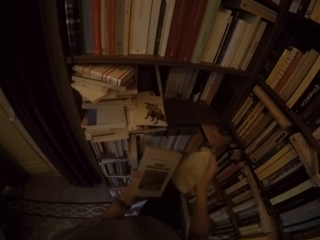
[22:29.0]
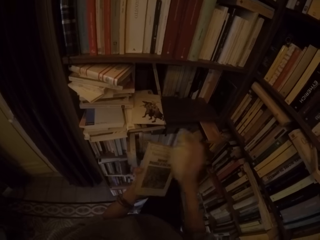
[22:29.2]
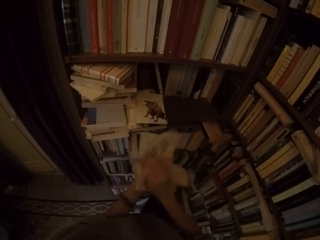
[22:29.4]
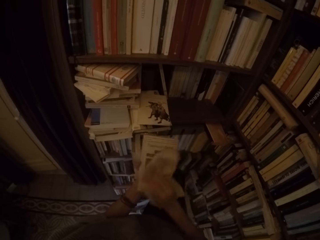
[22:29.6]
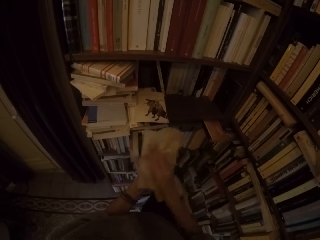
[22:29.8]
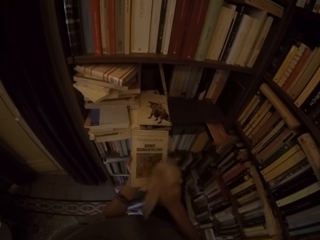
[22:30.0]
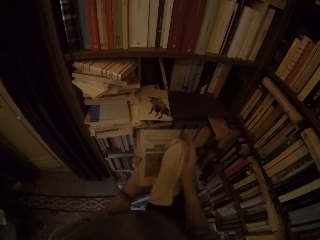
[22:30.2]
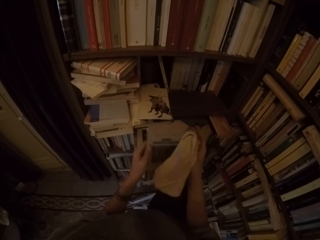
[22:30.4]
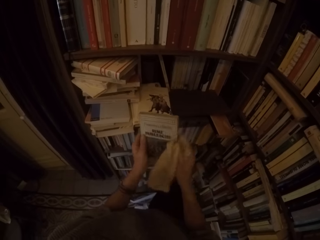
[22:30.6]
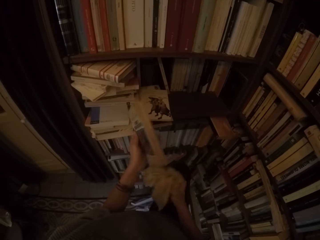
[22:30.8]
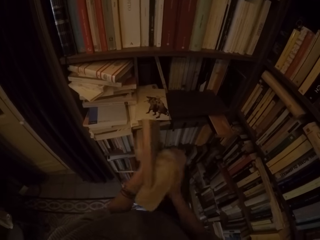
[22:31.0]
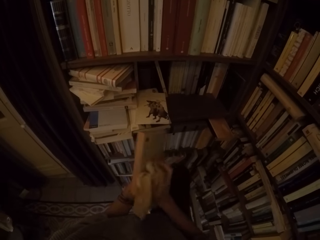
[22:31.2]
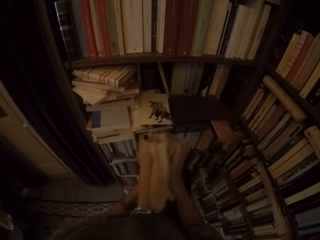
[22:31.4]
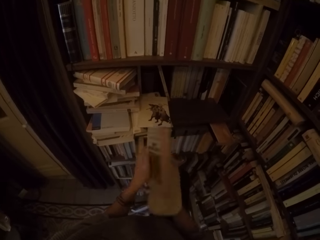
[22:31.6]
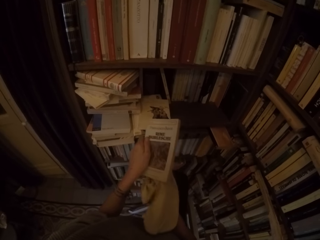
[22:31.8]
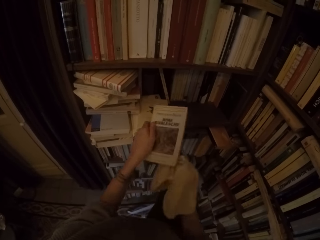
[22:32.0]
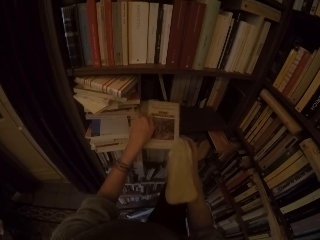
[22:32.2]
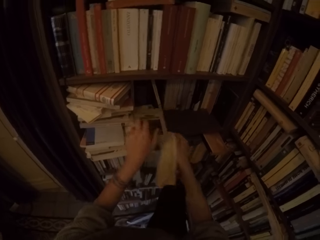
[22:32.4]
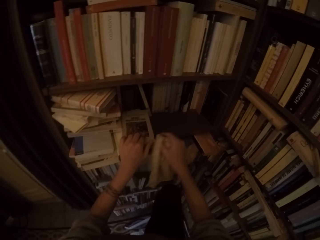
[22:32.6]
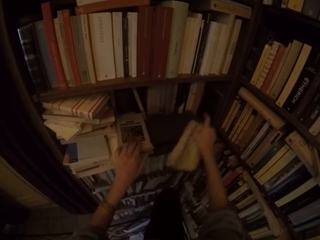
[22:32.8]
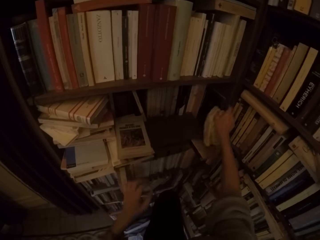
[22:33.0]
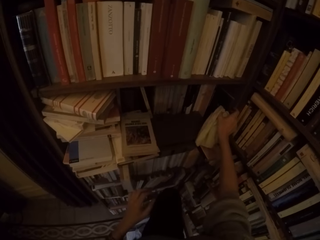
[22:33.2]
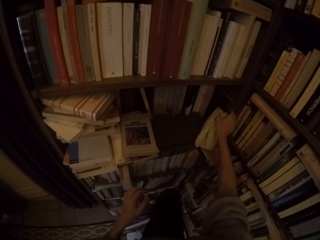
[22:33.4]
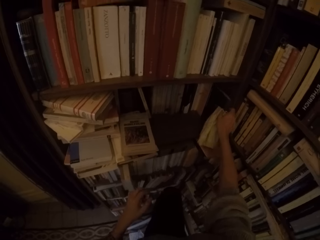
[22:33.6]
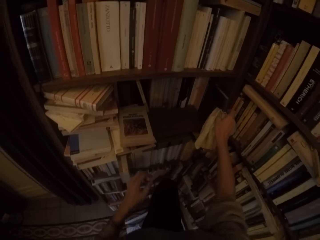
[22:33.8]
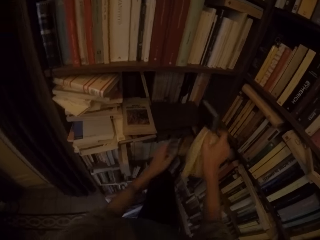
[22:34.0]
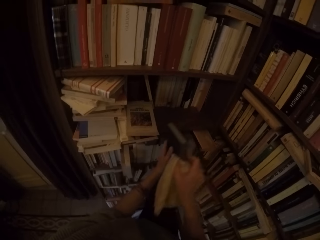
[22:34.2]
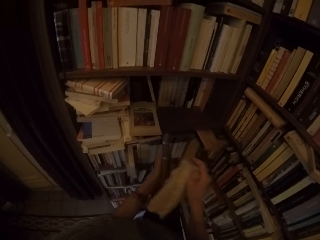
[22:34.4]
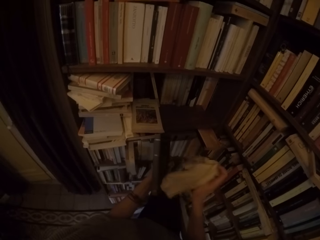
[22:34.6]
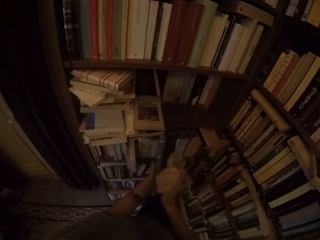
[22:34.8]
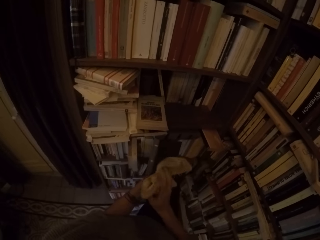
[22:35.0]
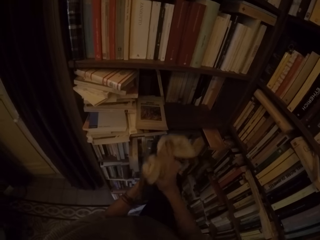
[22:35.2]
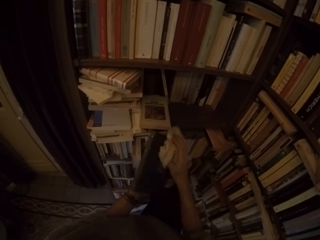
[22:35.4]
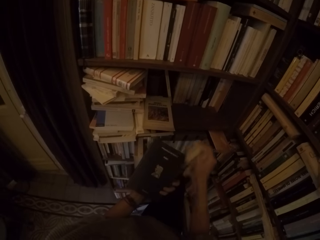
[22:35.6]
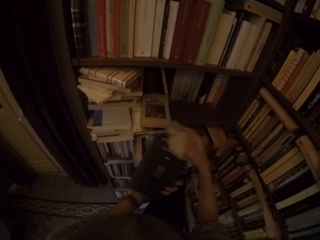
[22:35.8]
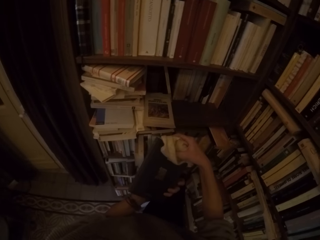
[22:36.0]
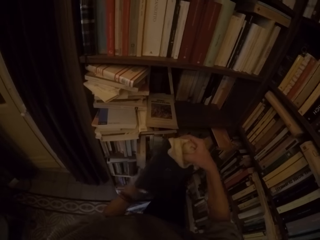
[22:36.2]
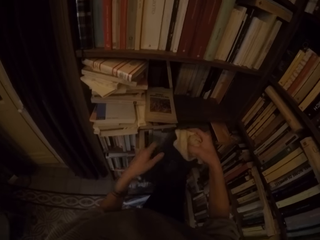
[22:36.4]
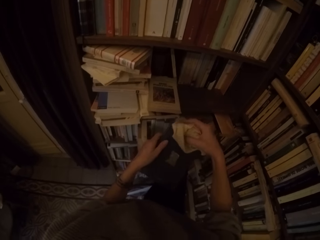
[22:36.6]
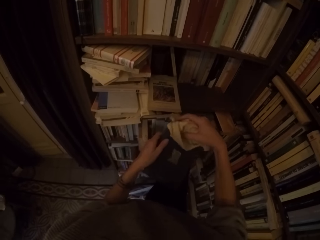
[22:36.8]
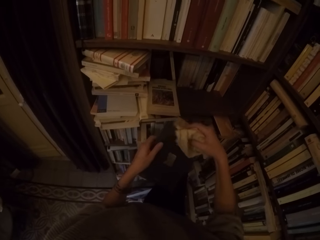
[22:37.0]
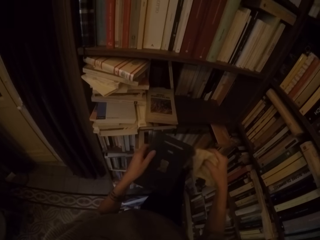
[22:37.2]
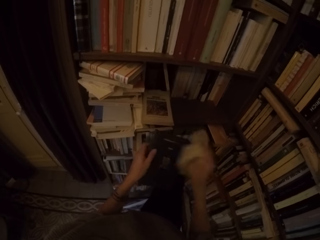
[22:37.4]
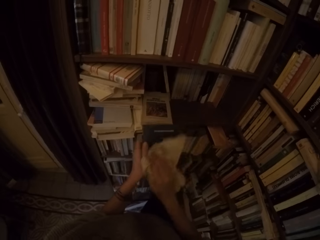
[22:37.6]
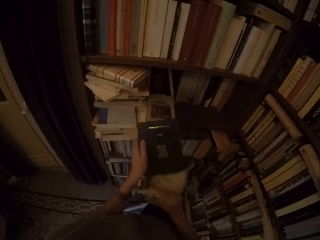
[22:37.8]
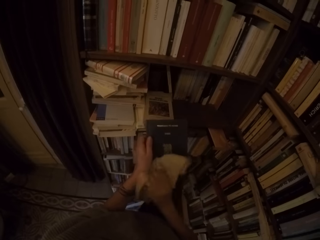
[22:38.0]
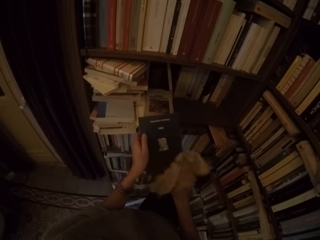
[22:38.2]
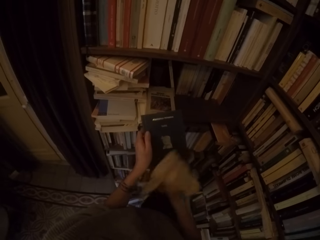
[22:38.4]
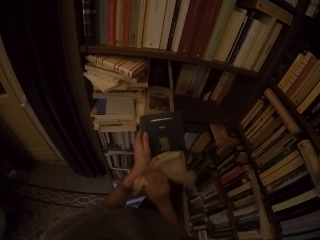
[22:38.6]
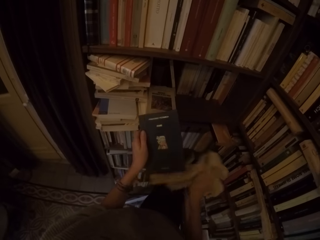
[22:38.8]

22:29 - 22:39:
The camera wearer cleans the book with the rag with her right hand. She turns the book around with both hands. She cleans the book with the rag with her right hand. She places the book on the book shelf with both hands. She picks a book from the book shelf with her right hand. She cleans the book with the rag with her right hand.

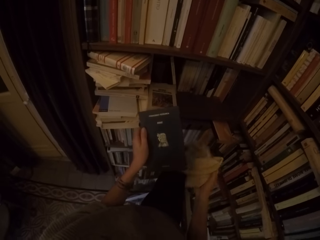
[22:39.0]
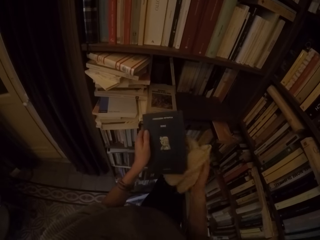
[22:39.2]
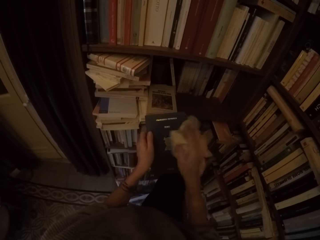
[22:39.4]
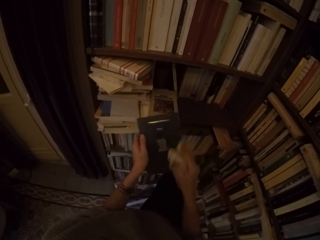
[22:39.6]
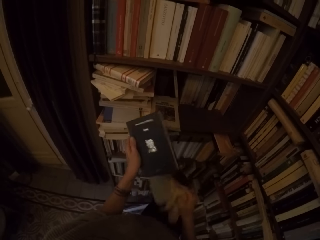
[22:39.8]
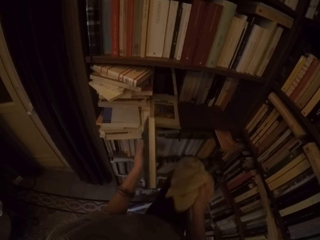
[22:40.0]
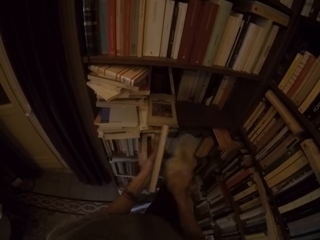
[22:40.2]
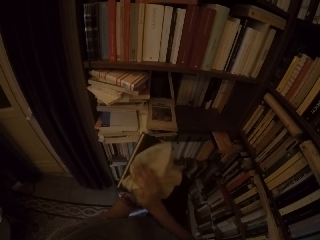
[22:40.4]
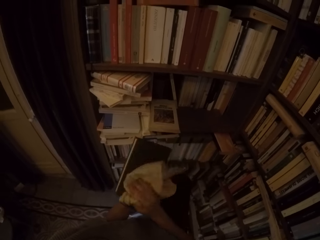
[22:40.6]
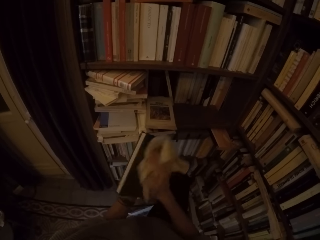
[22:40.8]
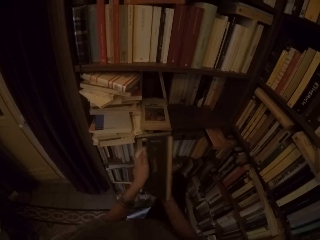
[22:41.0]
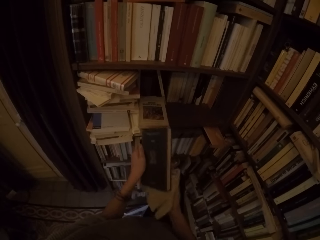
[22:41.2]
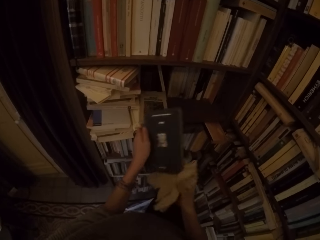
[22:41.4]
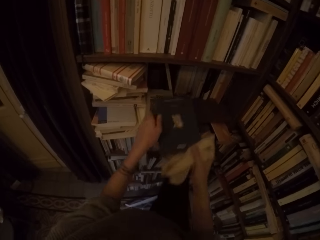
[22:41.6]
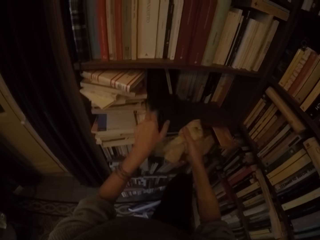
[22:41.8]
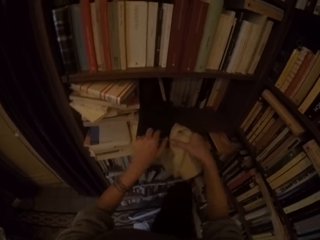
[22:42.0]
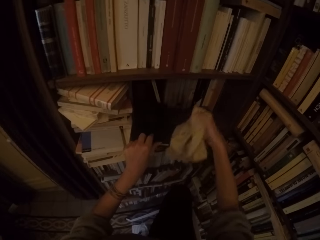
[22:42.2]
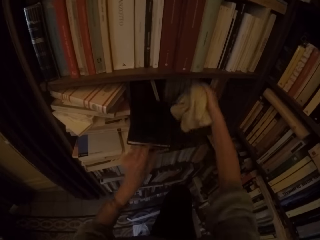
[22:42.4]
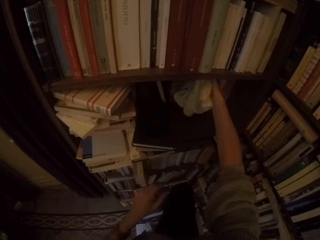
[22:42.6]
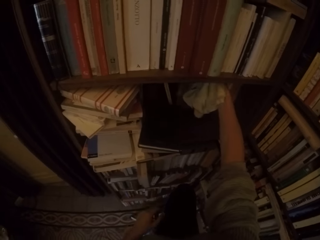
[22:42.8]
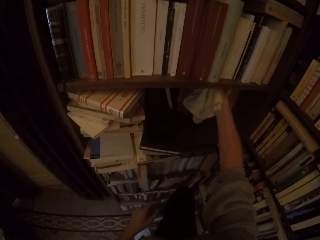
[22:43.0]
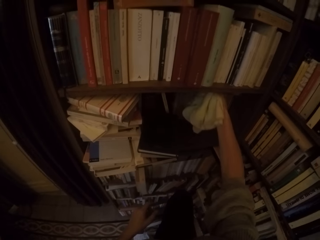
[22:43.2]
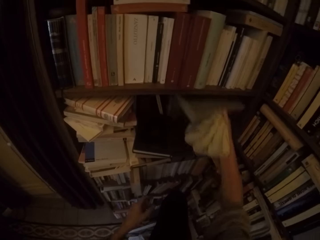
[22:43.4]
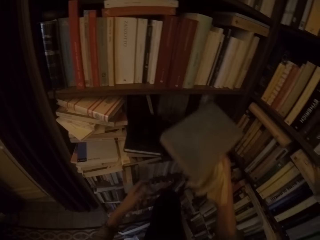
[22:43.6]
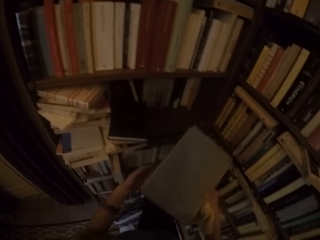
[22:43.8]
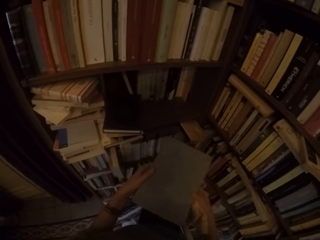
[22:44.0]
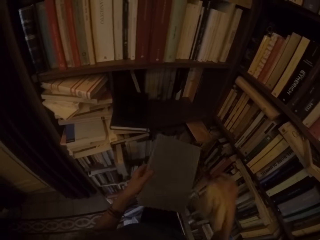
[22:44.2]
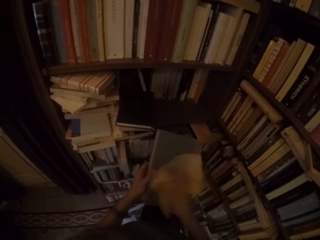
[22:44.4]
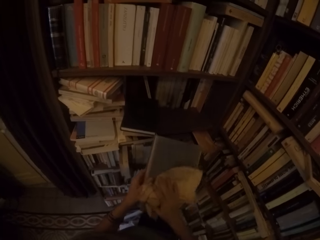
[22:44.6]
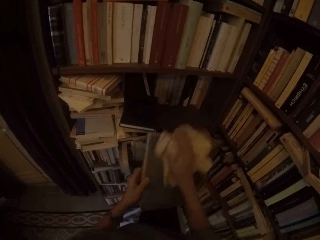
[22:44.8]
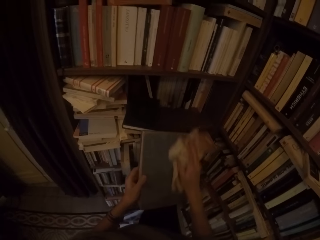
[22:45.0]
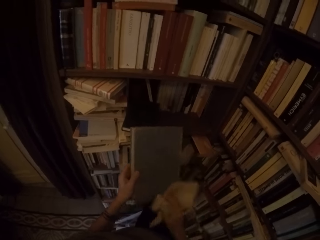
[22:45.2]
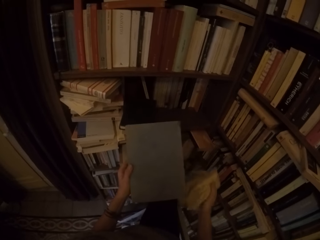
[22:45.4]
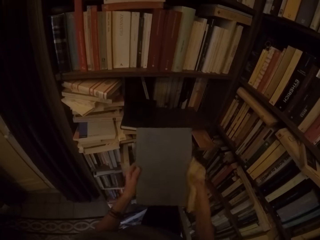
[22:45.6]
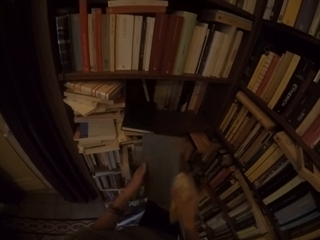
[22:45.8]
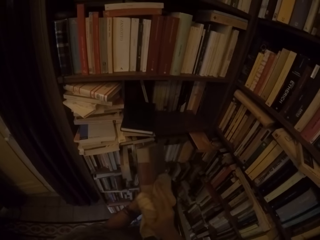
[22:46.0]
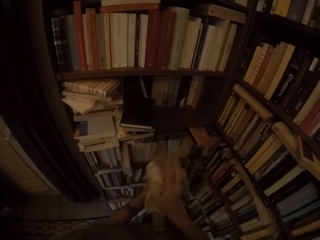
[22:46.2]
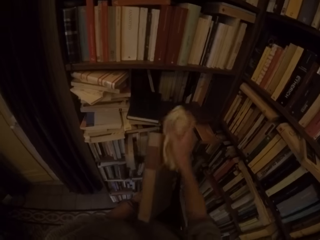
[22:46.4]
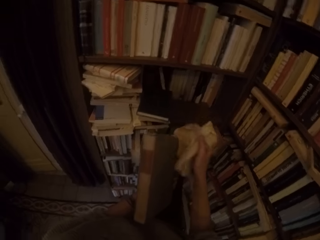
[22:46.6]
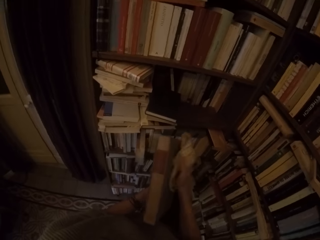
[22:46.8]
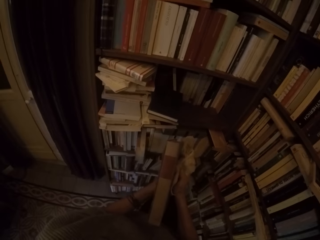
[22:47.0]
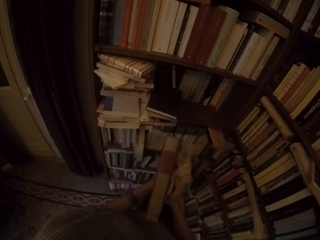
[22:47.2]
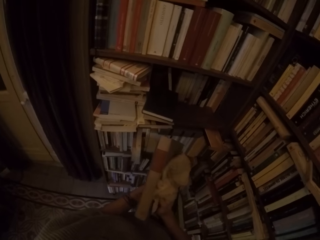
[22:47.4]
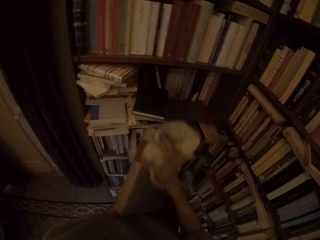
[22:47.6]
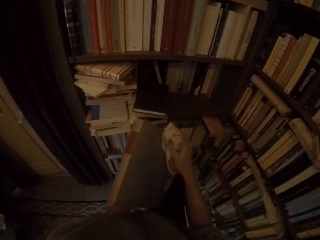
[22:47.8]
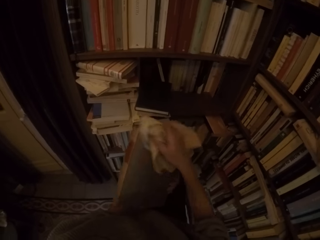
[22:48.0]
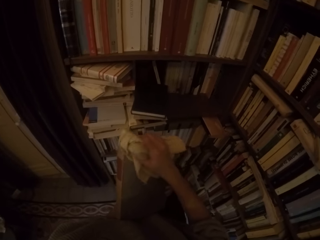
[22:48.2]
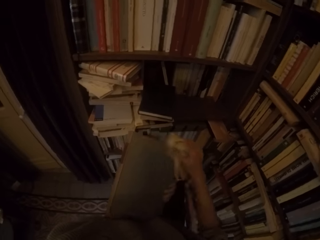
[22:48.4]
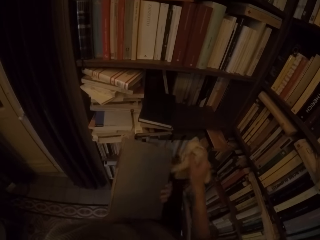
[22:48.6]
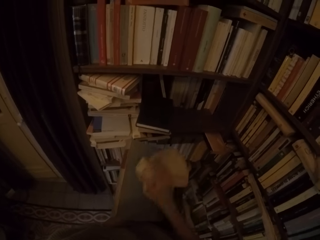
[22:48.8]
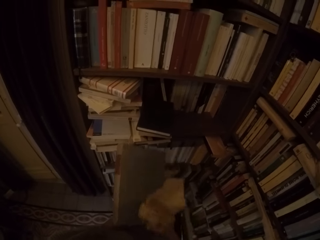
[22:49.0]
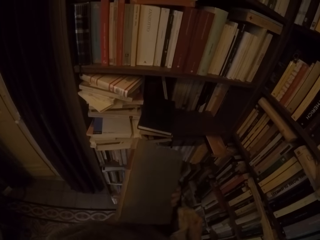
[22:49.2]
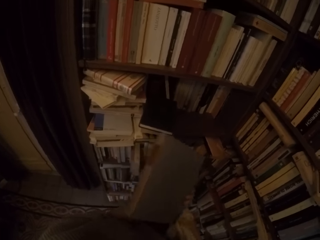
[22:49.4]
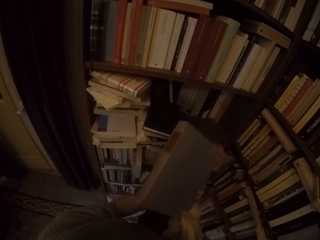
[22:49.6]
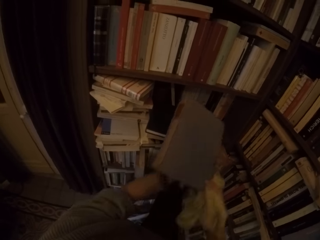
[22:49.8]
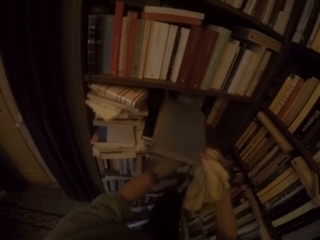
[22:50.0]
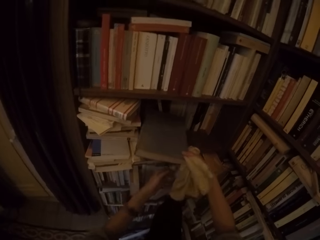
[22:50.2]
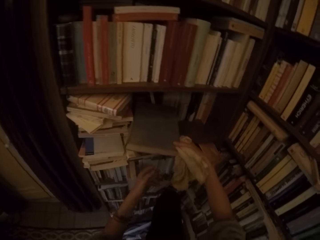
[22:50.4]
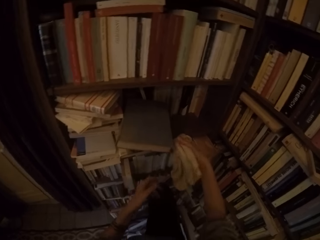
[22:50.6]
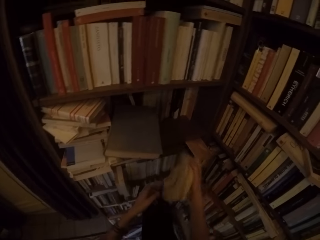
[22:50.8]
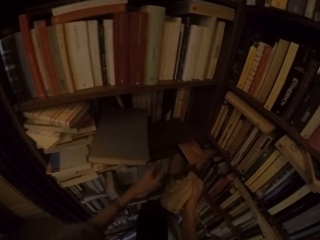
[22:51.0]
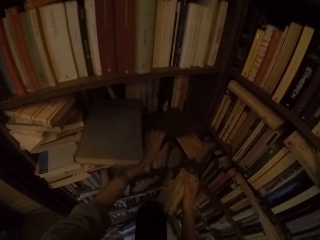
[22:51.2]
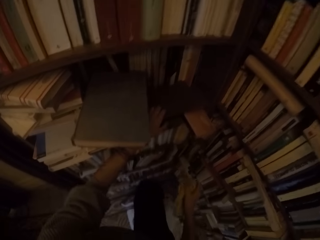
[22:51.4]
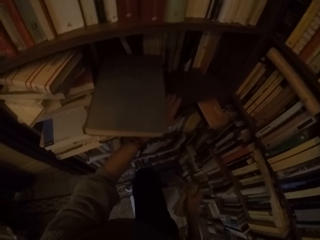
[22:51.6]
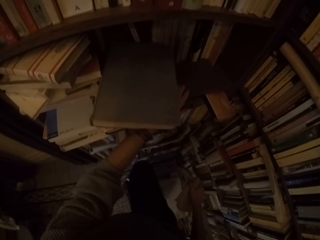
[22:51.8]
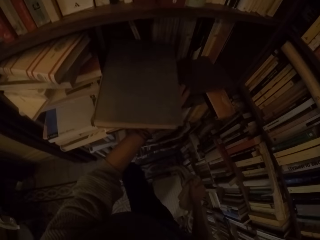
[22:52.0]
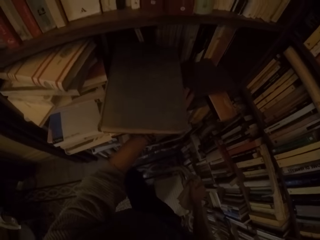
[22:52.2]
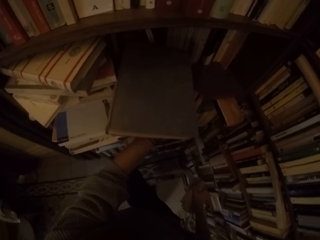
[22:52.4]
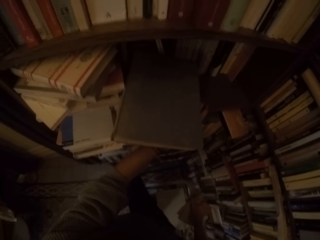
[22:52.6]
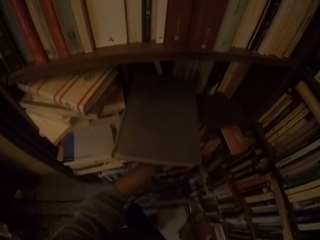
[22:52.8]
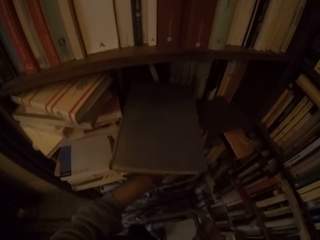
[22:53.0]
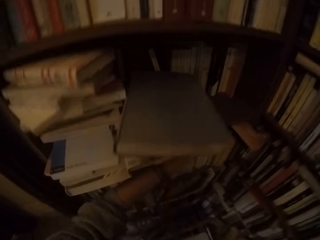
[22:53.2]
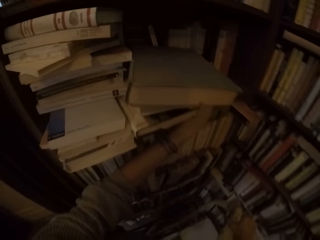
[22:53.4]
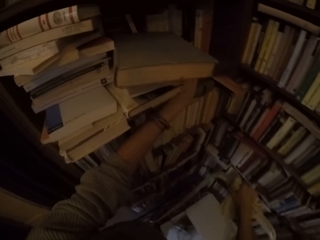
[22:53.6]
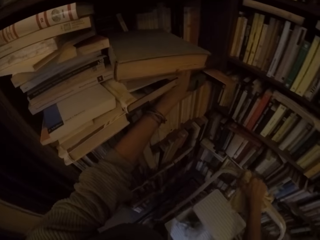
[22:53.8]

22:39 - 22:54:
The camera wearer turns the book around with both hands. They clean the book with the rag with her right hand. They place the book on the book shelf with both hands. They pick a book from the book shelf with her right hand. They clean the book with the rag with her right hand. They put the book on the shelf with his right hand. They climb down the collapsible ladder. They hold the shelf.
